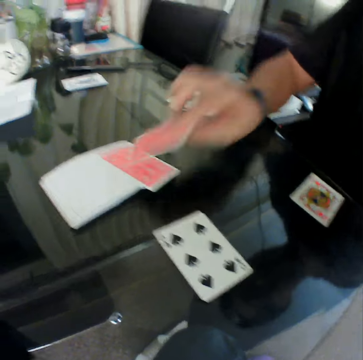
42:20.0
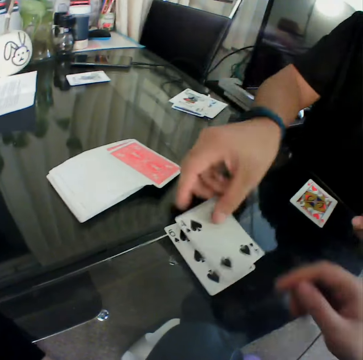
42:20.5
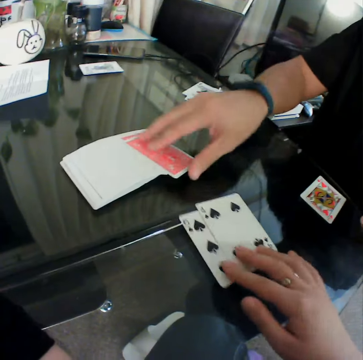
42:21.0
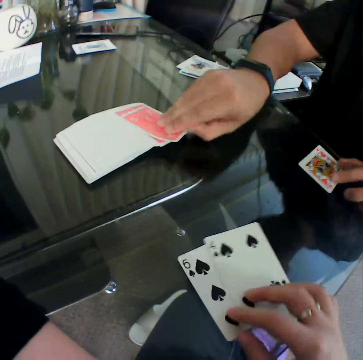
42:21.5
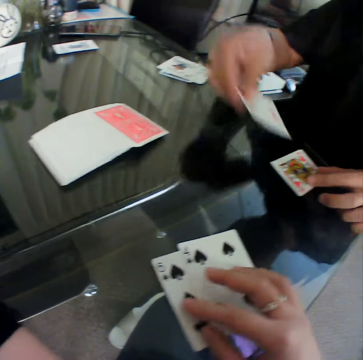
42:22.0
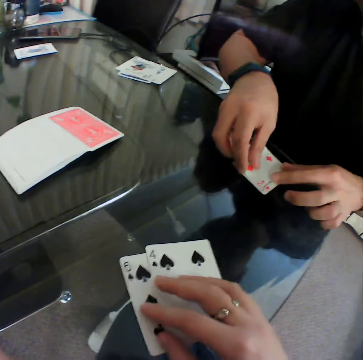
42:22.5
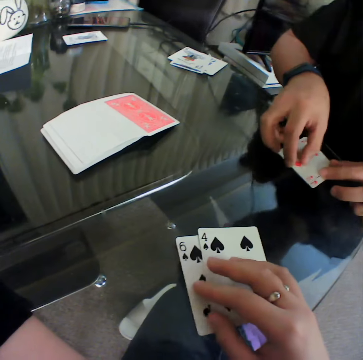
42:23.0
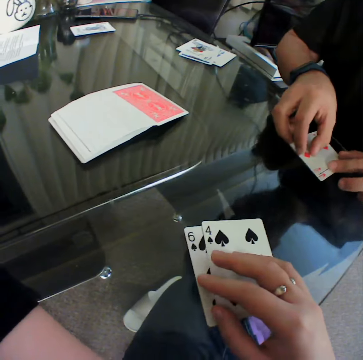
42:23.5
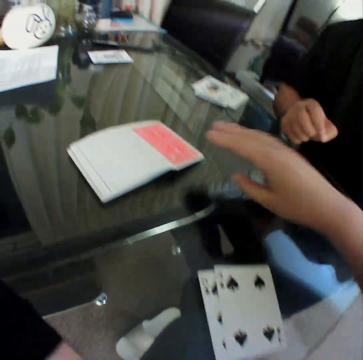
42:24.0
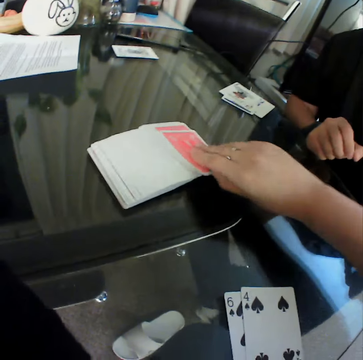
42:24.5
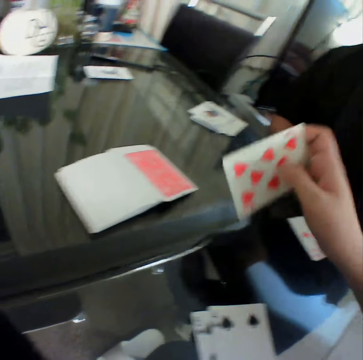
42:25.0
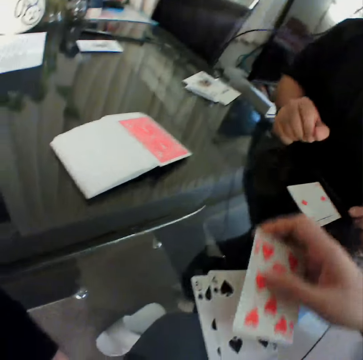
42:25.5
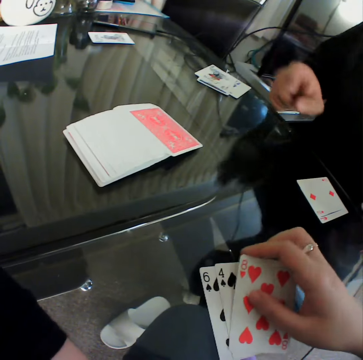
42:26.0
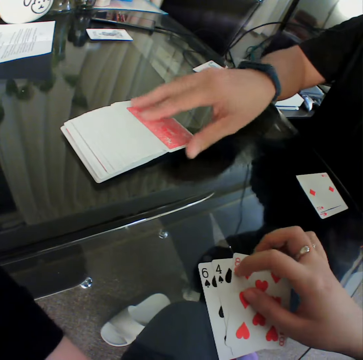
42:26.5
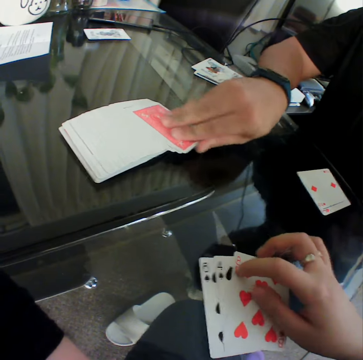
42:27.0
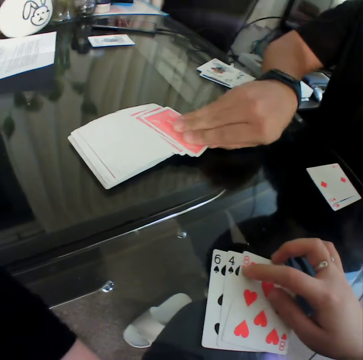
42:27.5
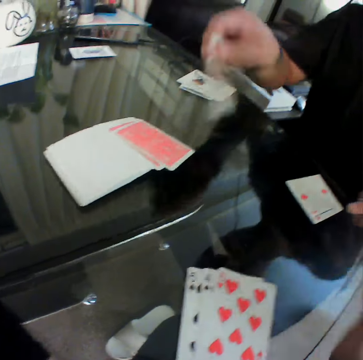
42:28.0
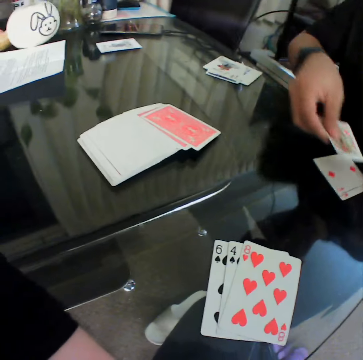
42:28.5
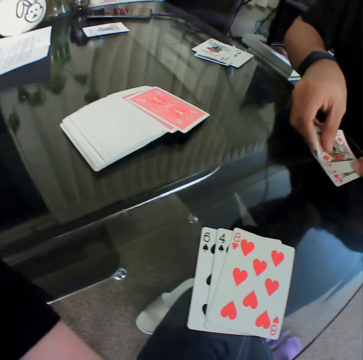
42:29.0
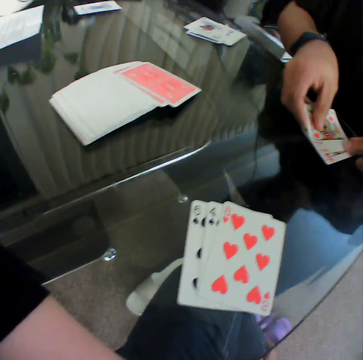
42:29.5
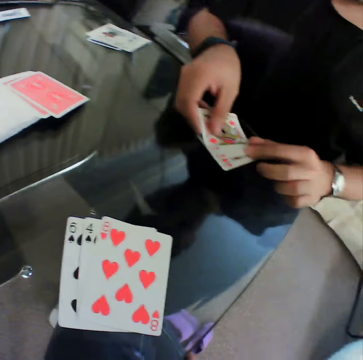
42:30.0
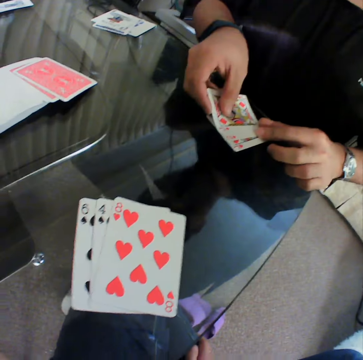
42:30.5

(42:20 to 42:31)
A man places the card in his right hand on the card on the table. The camera wearer holds the cards and drags the cards on the table towards himself with his right hand. The man picks a card from the deck of cards on the table with his right hand and places the card in his right hand on the card on the table. The camera wearer picks a card from the deck of cards on the table with his right hand. He checks the card and places the card in his right hand on the cards on the table. The man picks a card from the deck of cards on the table with his right hand. The man checks the card and places the card in his right hand on the cards on the table.

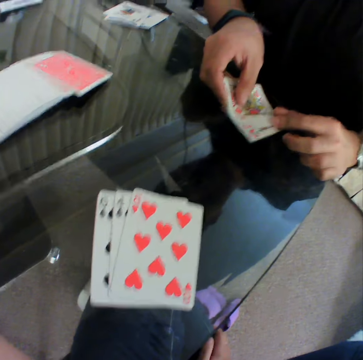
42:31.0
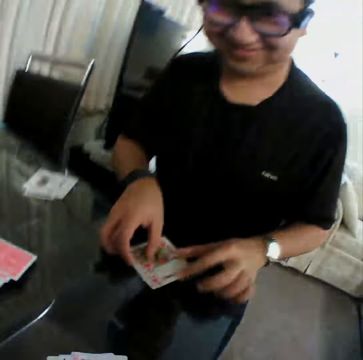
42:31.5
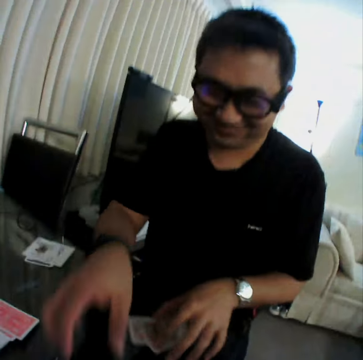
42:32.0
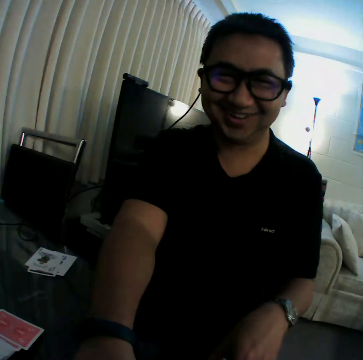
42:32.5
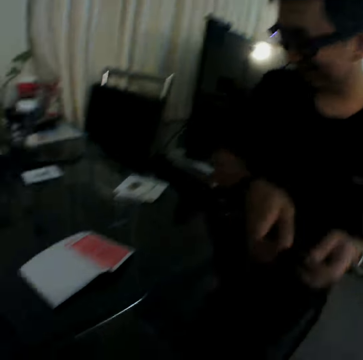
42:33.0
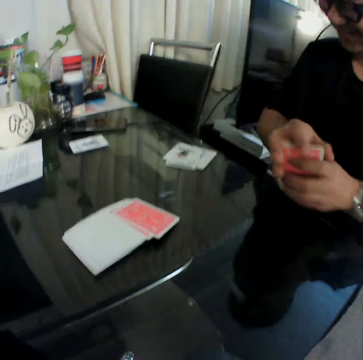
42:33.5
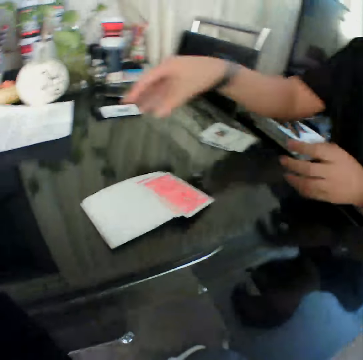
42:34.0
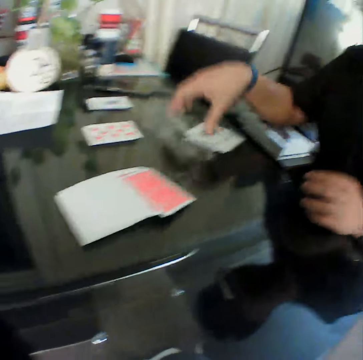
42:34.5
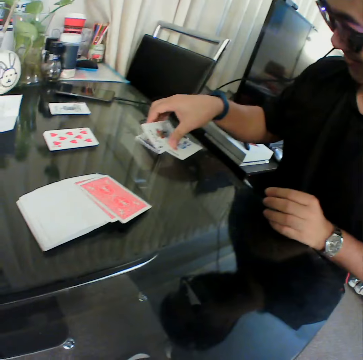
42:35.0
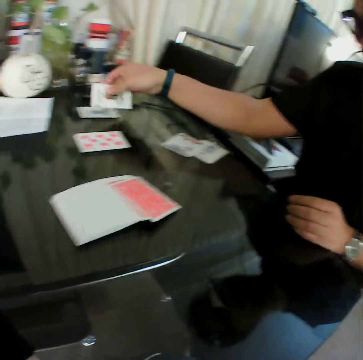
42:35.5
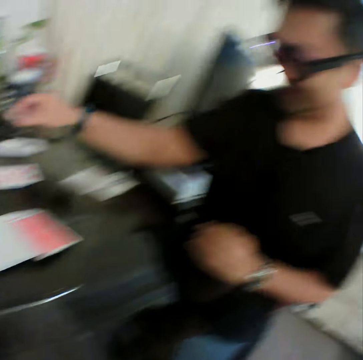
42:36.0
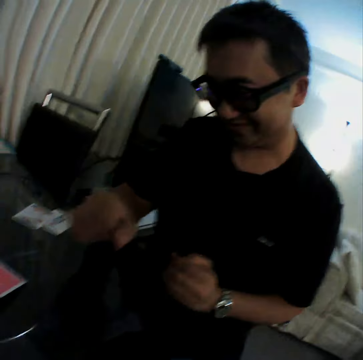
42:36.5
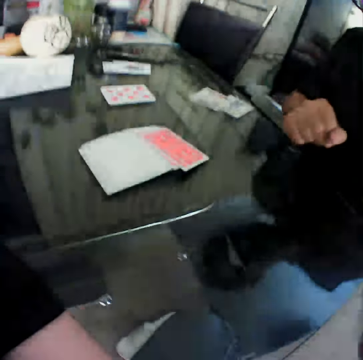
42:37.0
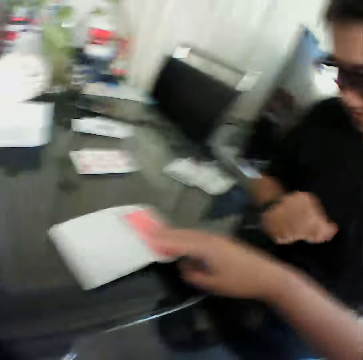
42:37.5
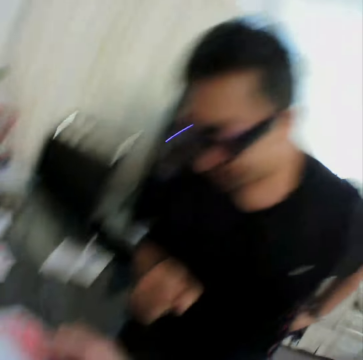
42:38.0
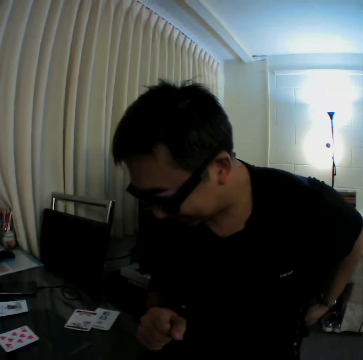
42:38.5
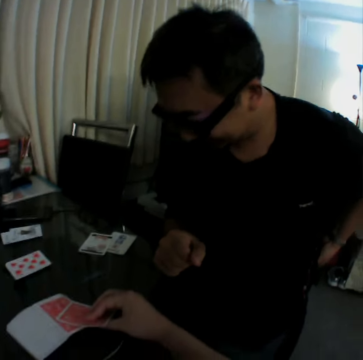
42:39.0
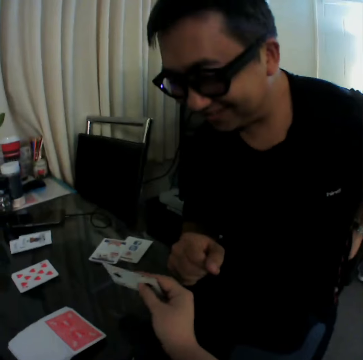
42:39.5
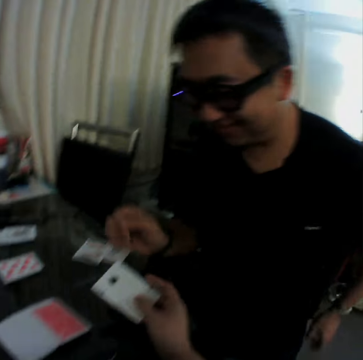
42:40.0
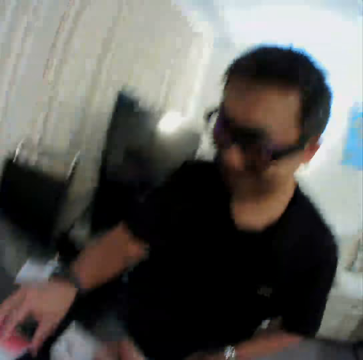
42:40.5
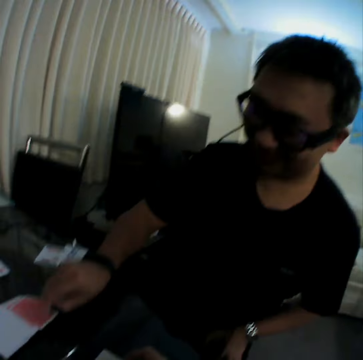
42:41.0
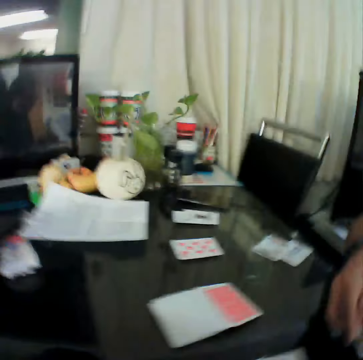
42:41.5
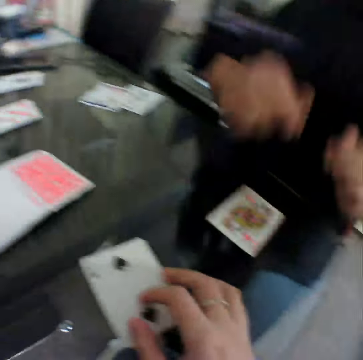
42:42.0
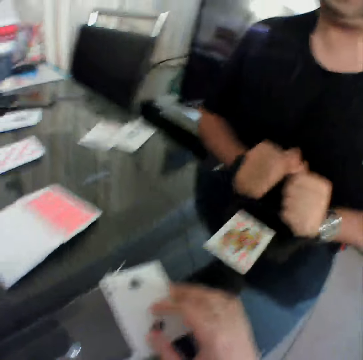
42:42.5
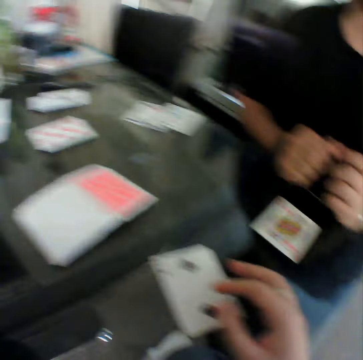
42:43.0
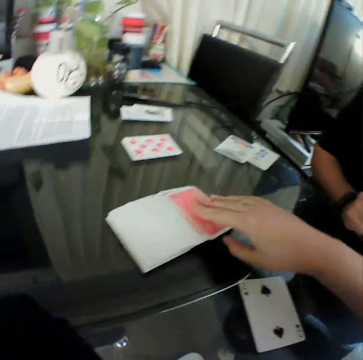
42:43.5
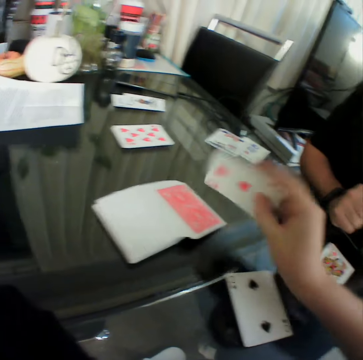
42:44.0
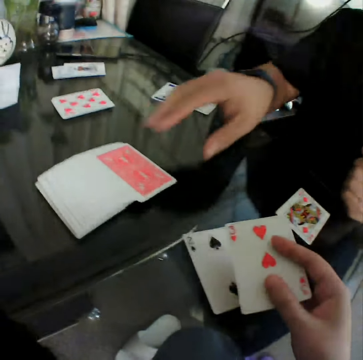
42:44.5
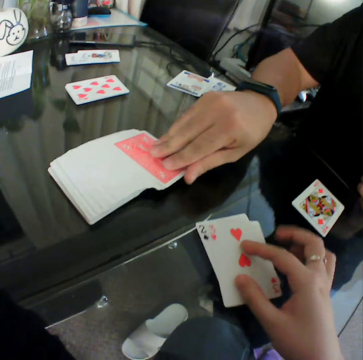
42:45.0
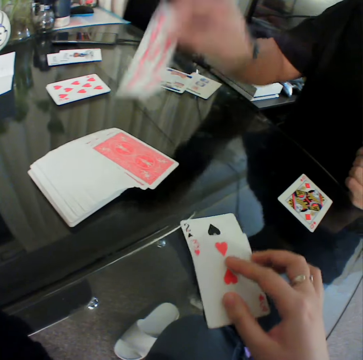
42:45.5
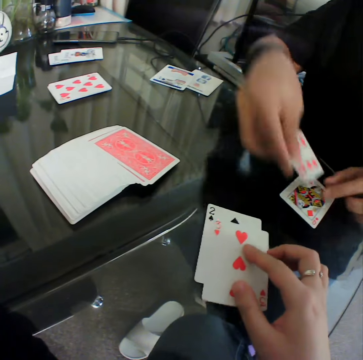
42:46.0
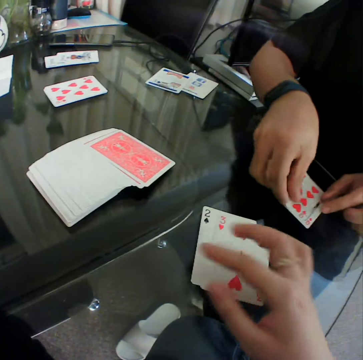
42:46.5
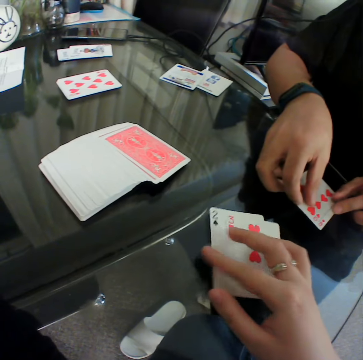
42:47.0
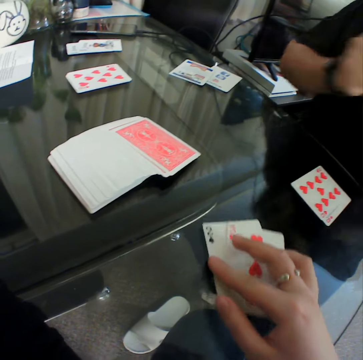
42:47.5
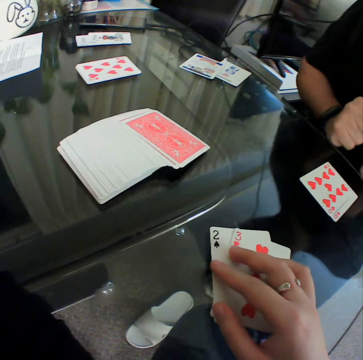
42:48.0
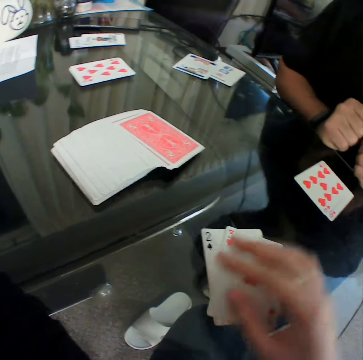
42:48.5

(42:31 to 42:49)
A man packs the cards on the table. The man holds the cards with both hands. The man places the cards in his right hand on the table. The man picks a card from the deck of cards on the table with his right hand and places the card in his right hand on the card on the table. The man gestures his finger. The camera wearer picks a card from the deck of cards on the table with his right hand. The man picks a card from the deck of cards on the table with his right hand. The camera wearer places the card in his right hand on the table. The man places the card in his right hand on the table. The camera wearer drags the card on the table. He picks a card from the deck of cards on the table with his right hand. He checks the card and places the card in his right hand on the card on the table. The man picks a card from the deck of cards on the table with his right hand and places the card in his right hand on the card on the table. The camera wearer pulls the cards aside.

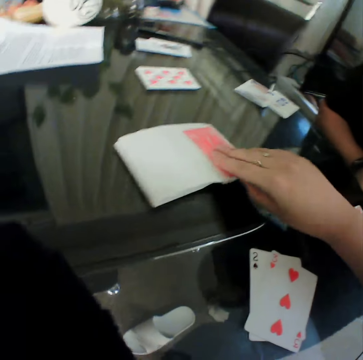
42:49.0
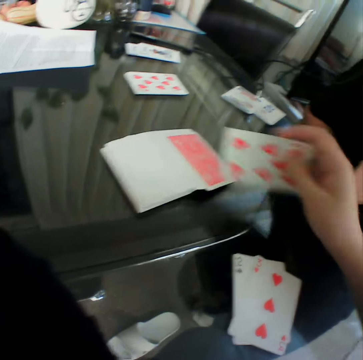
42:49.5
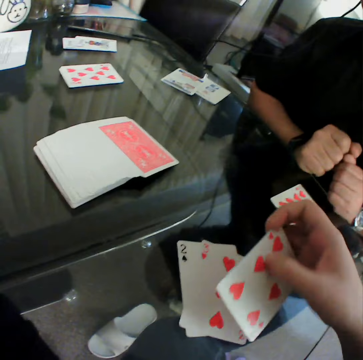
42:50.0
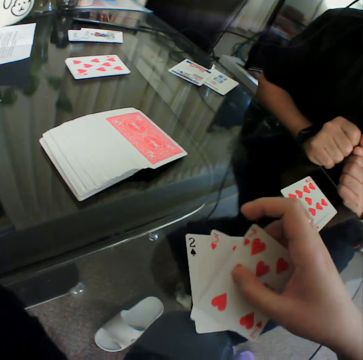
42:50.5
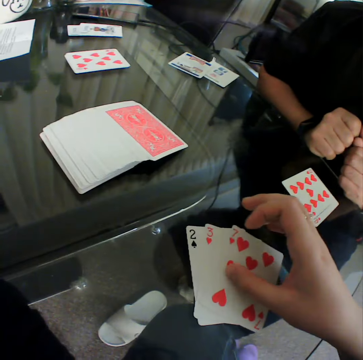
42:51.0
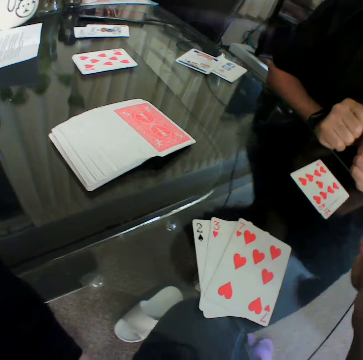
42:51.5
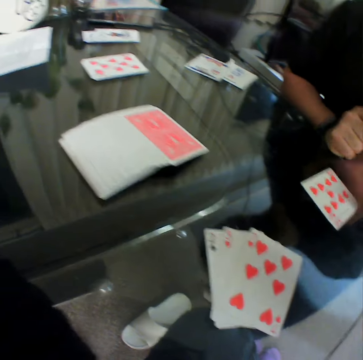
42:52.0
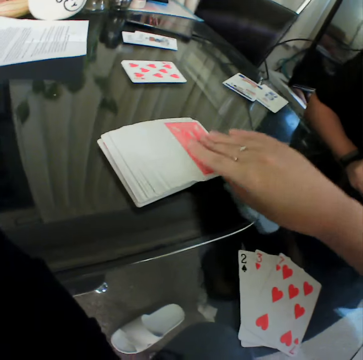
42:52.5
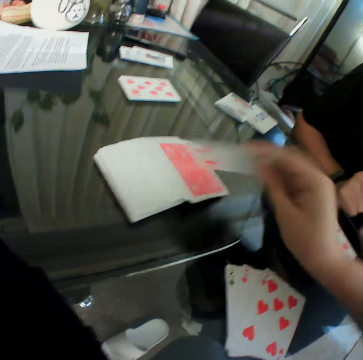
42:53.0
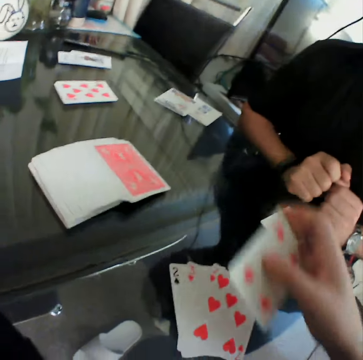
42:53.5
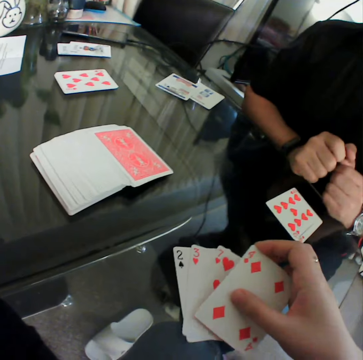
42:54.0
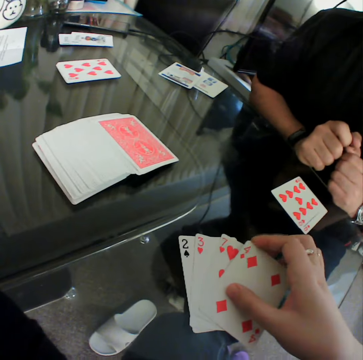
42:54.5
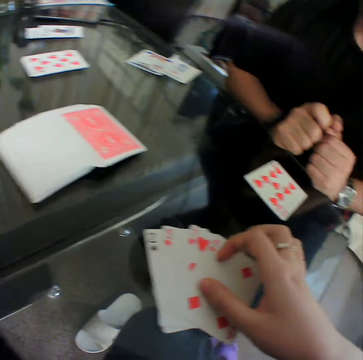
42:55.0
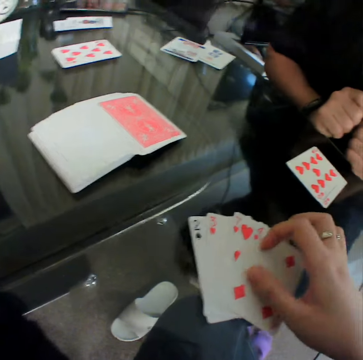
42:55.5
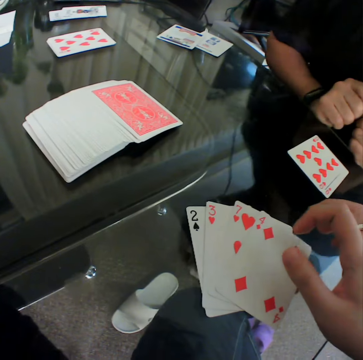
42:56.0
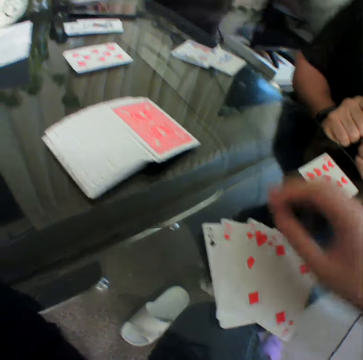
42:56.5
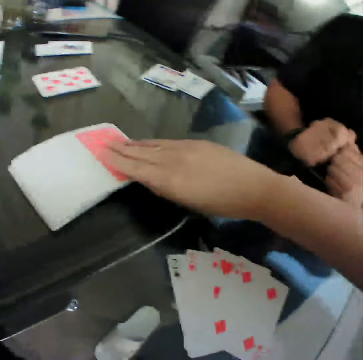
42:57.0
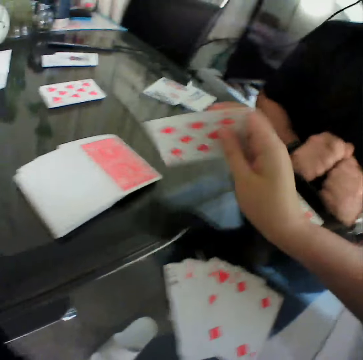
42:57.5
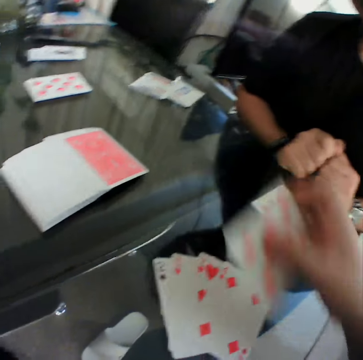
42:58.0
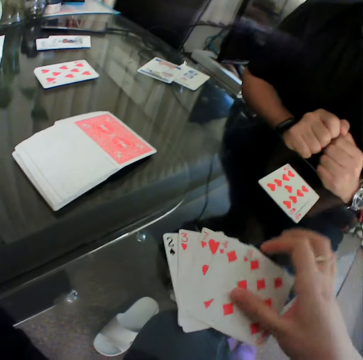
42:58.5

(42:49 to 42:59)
The camera wearer picks a card from the deck of cards on the table with his right hand. He checks the card and places the card in his right hand on the cards on the table. He picks a card from the deck of cards on the table with his right hand. He checks the card and places the card in his right hand on the cards on the table. He picks a card from the deck of cards on the table with his right hand. He checks the card and places the card in his right hand on the cards on the table.
